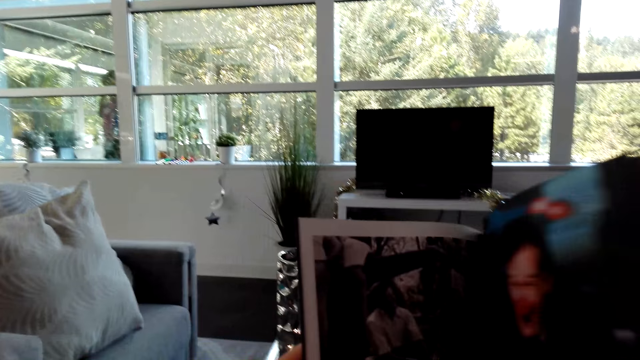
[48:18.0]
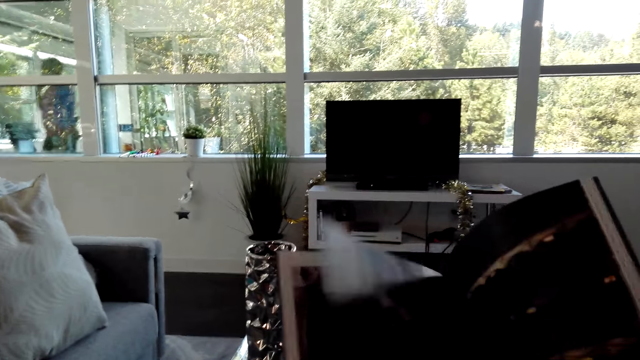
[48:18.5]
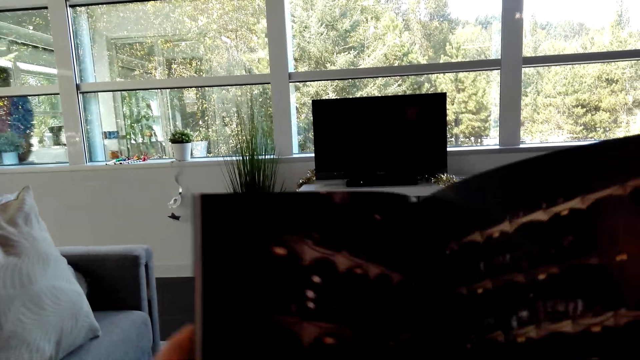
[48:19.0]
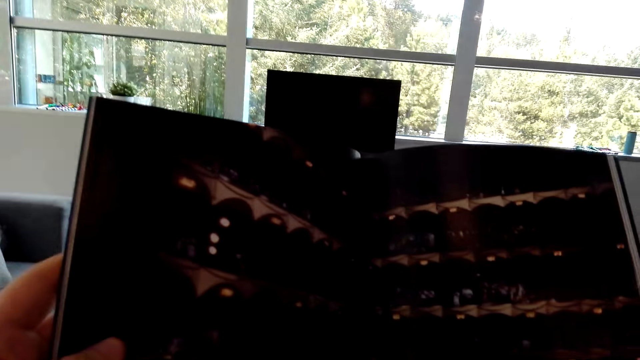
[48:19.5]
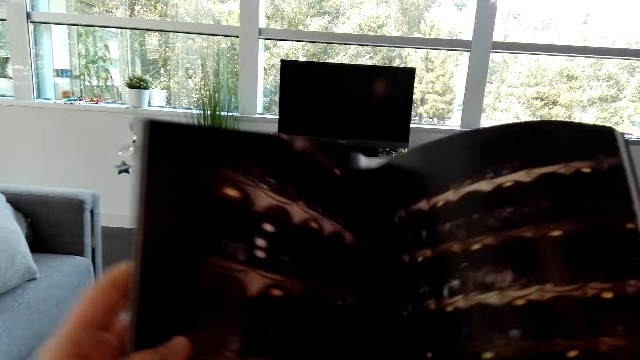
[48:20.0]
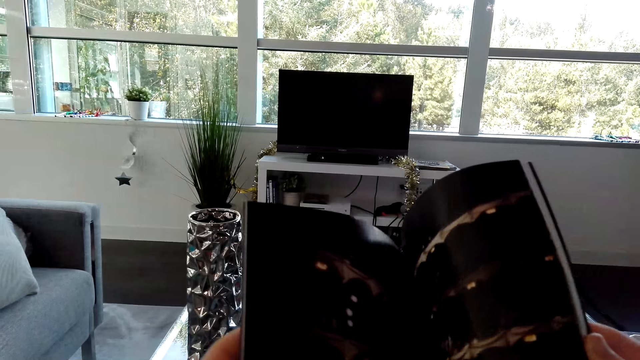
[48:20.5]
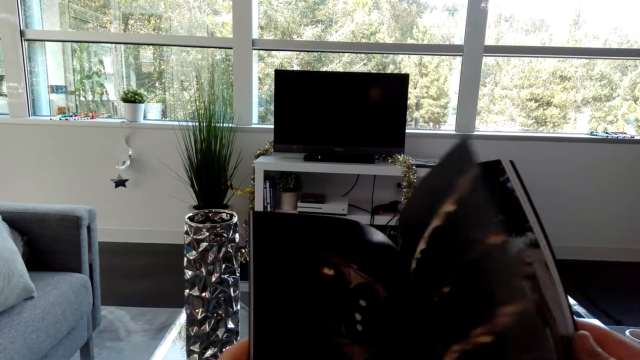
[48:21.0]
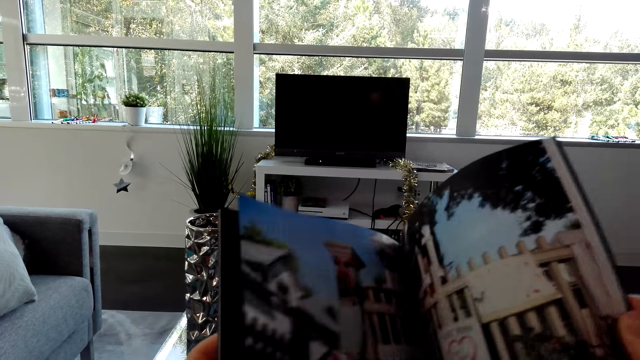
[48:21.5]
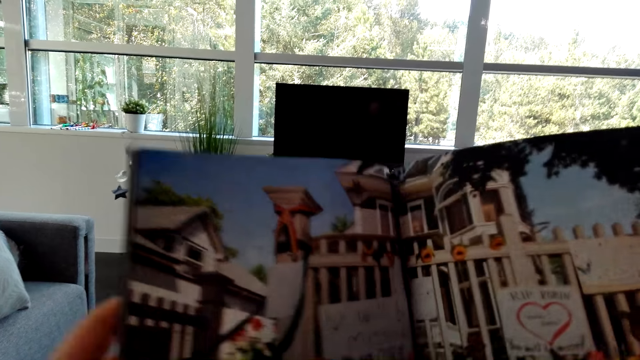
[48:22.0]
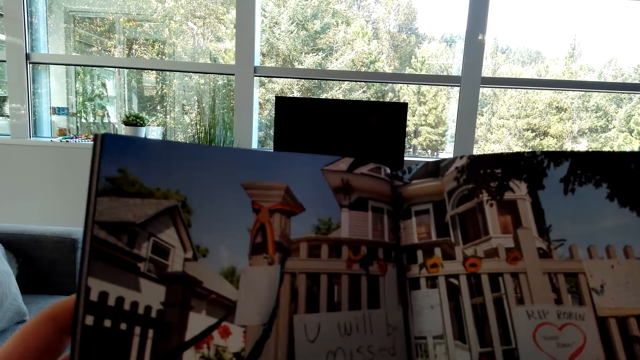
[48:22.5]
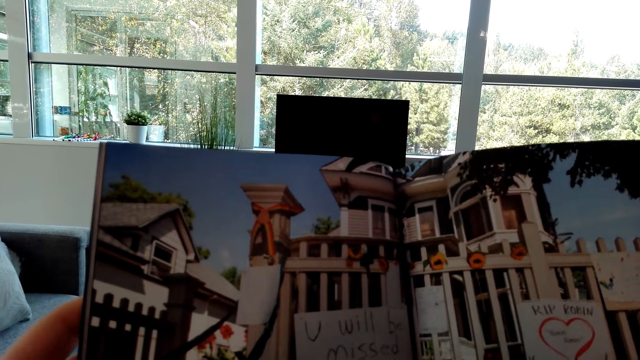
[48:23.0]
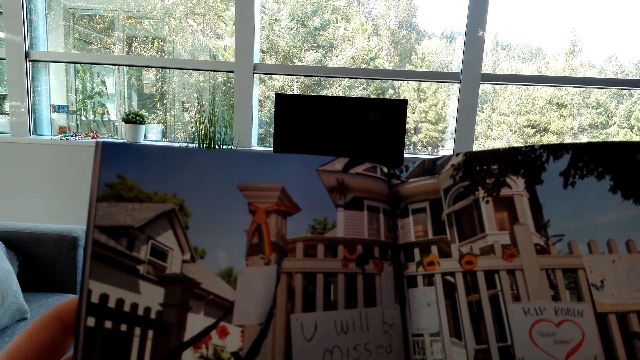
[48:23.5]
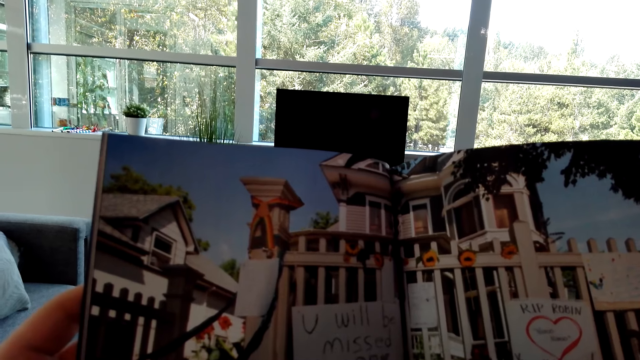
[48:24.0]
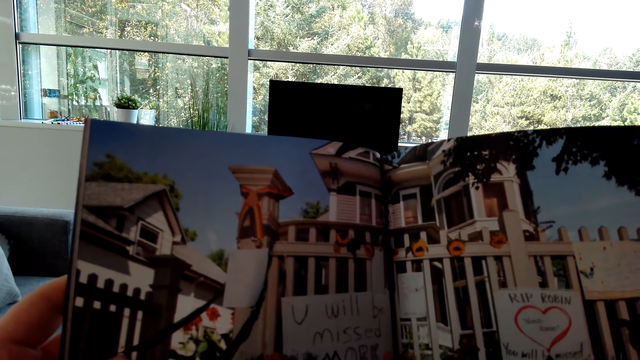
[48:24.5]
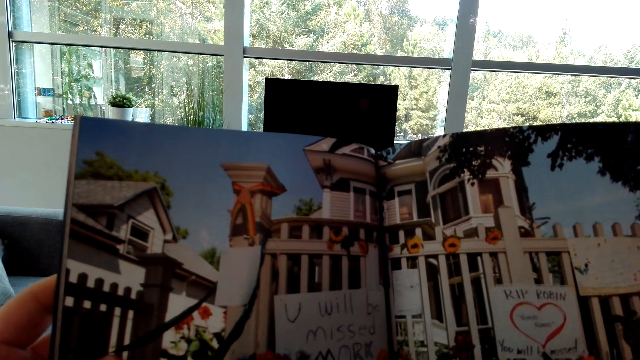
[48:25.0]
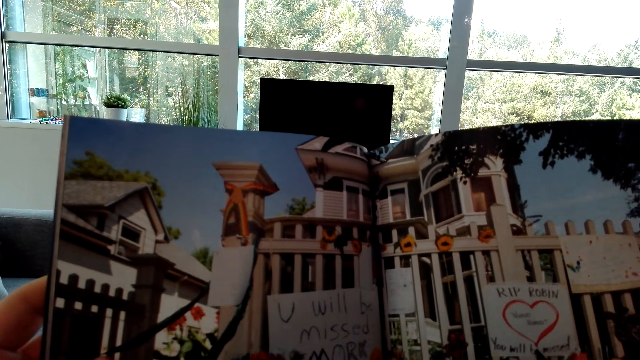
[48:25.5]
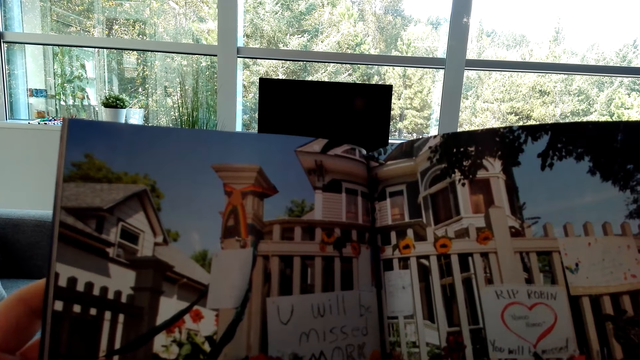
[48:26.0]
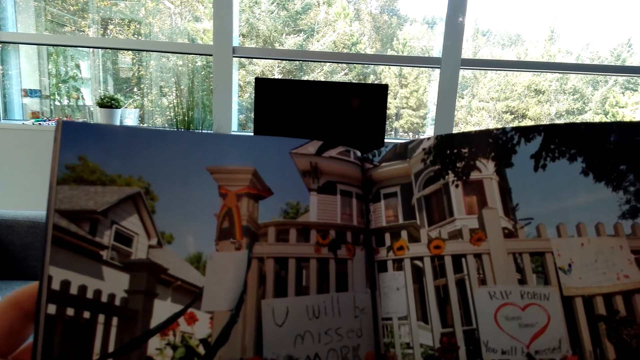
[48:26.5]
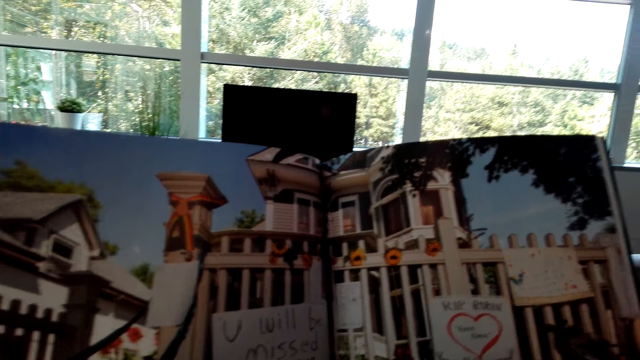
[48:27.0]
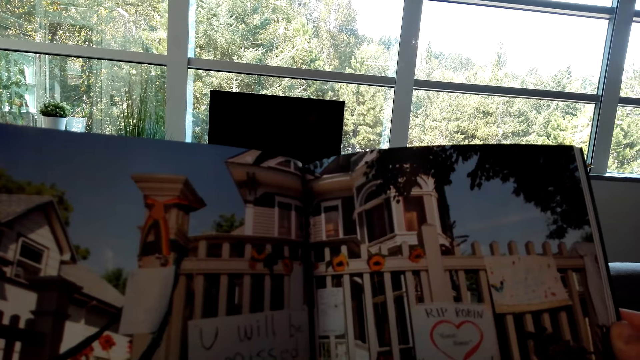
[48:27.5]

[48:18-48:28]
The camera wearer opens the book page. They stare at the picture in the book. They open the book page. They stare at the picture in the book.

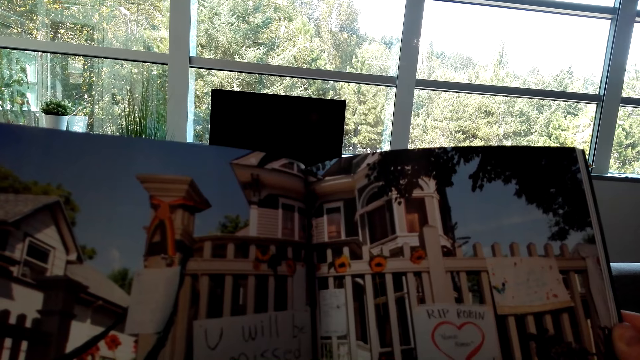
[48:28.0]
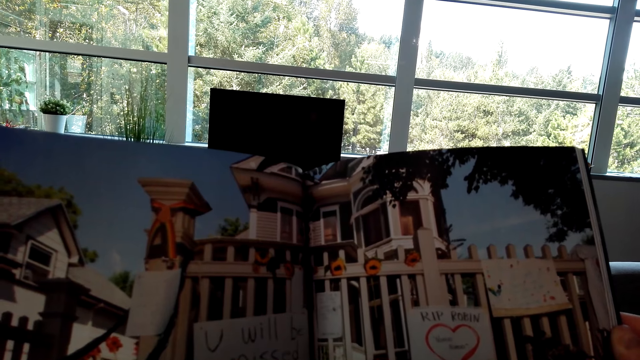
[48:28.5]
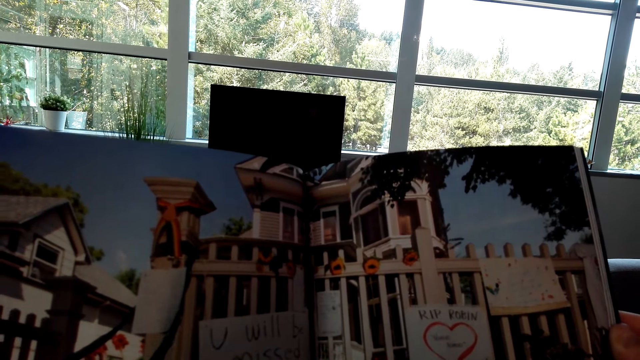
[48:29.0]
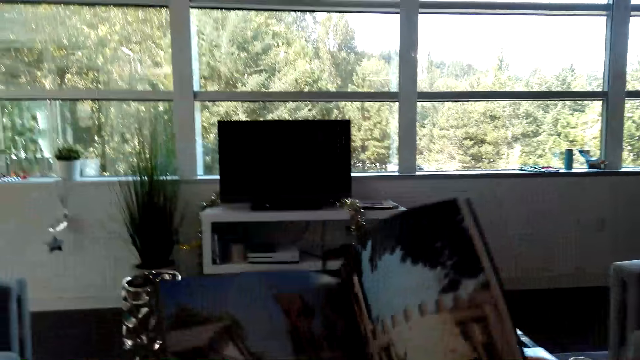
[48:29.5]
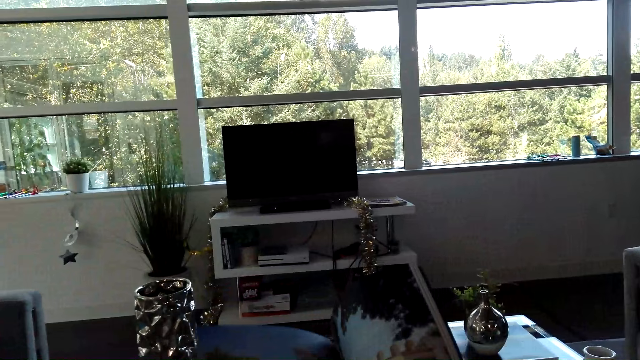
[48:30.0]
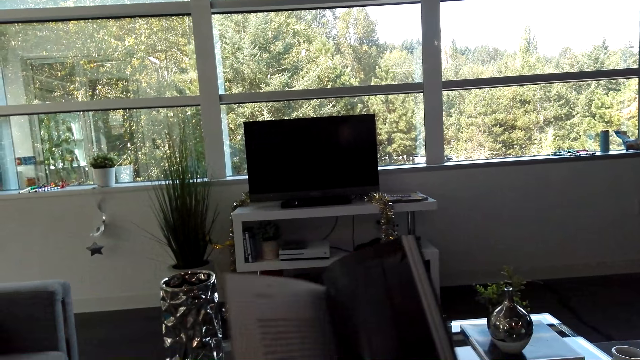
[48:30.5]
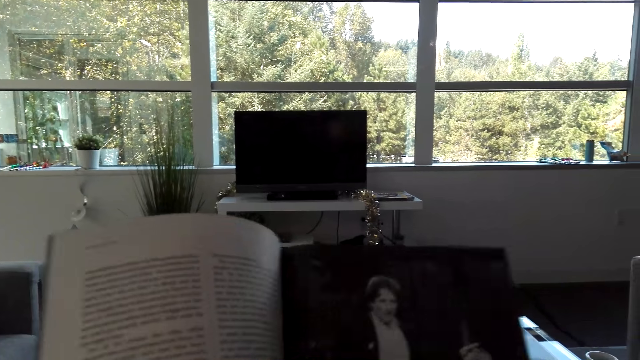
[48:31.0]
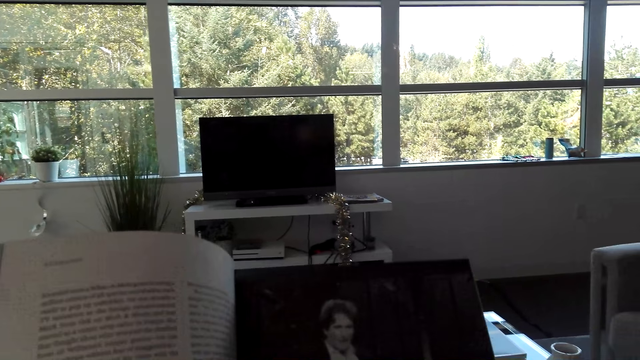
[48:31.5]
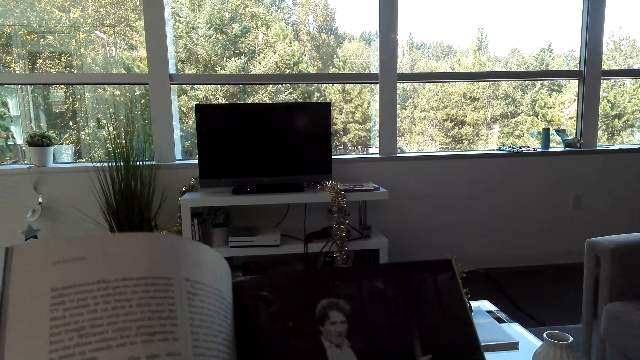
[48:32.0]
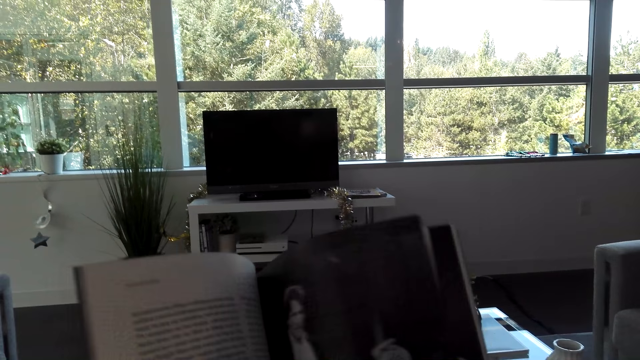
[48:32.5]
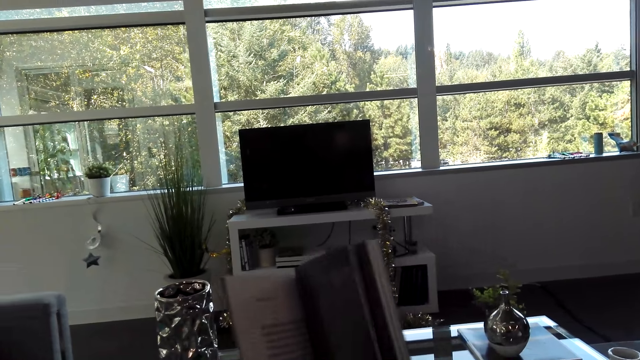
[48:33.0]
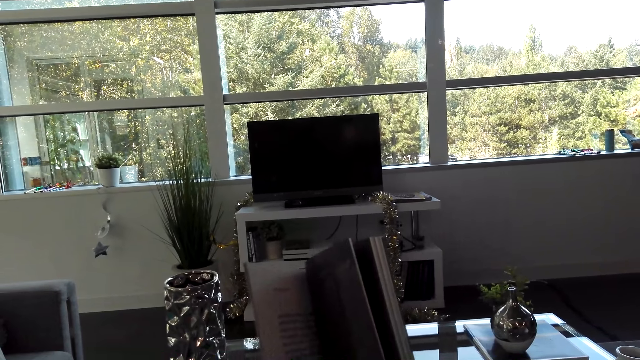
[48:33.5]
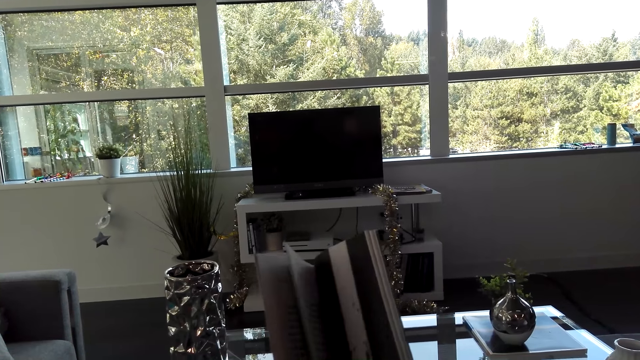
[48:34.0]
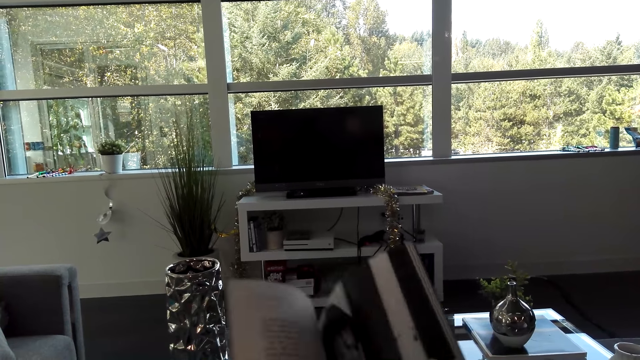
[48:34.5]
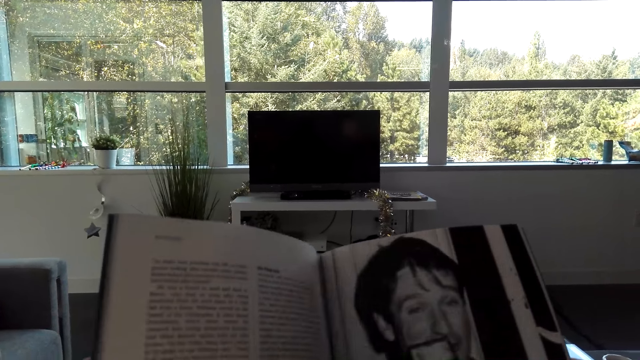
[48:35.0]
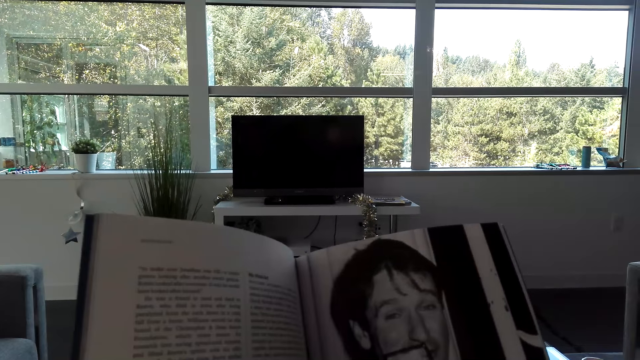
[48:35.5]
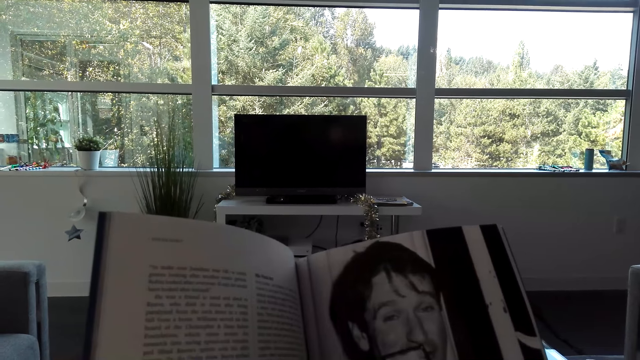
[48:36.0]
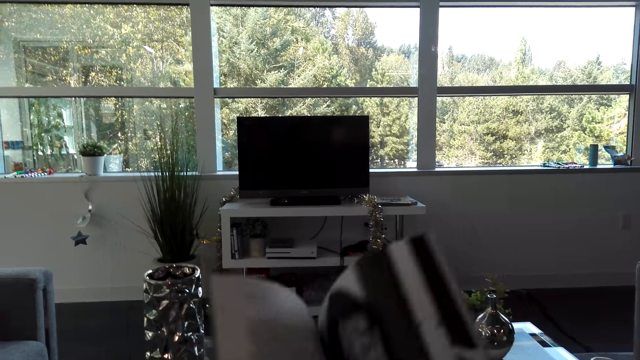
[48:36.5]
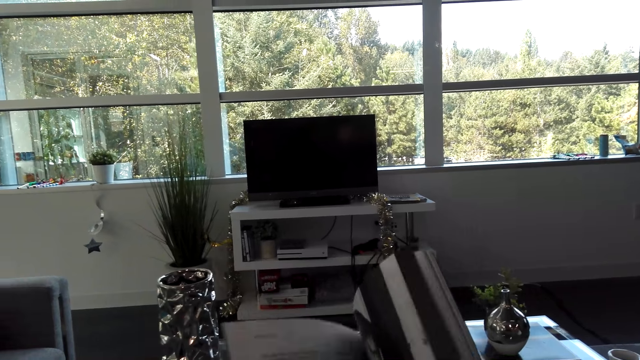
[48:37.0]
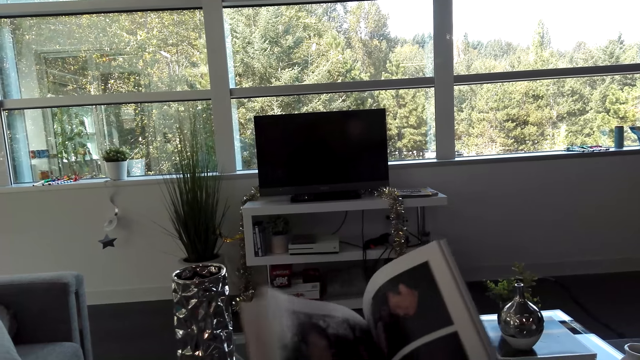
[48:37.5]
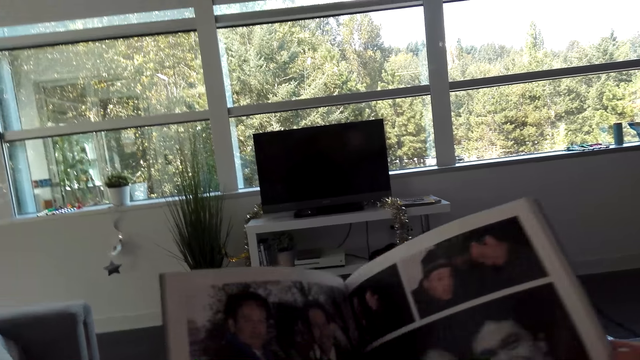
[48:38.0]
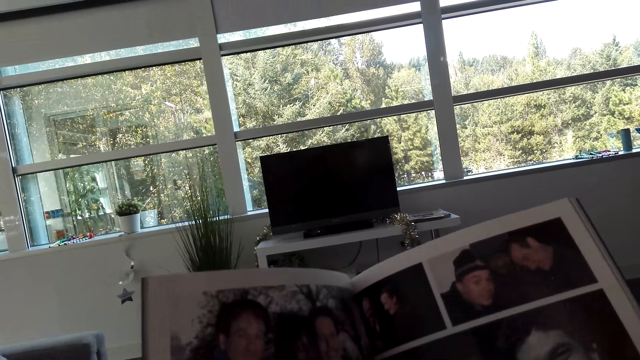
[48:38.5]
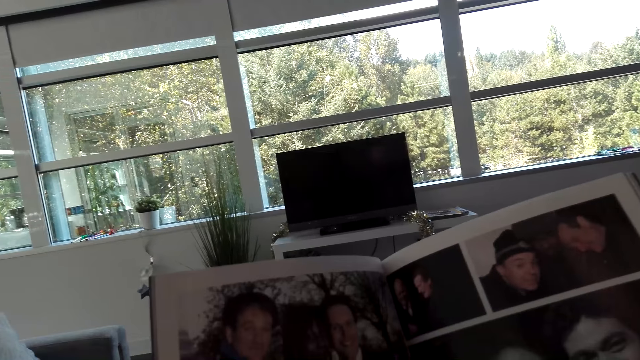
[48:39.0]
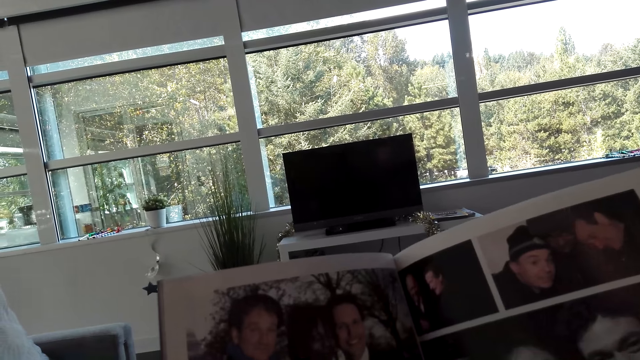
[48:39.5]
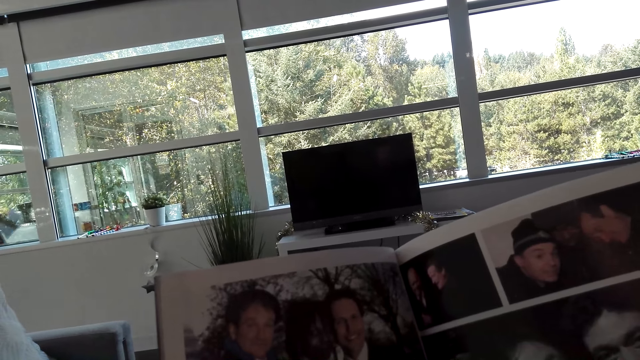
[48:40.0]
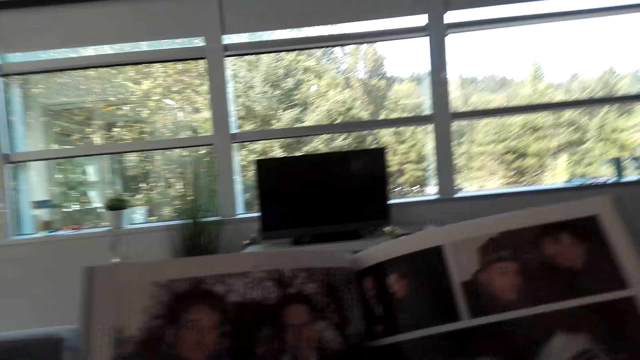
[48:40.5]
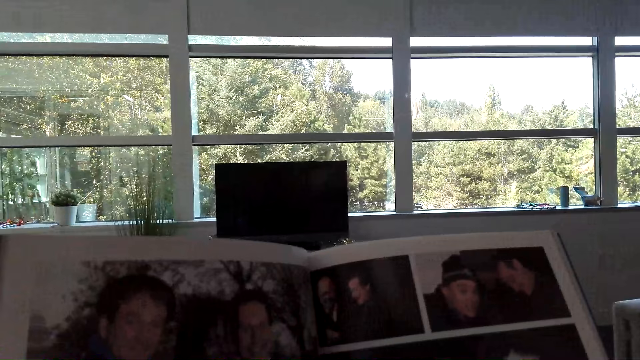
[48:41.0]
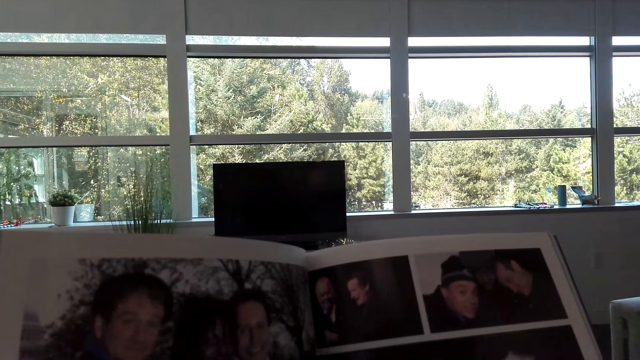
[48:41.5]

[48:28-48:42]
The camera wearer opens the book page. They stare at the picture in the book. They open the book page. They stare at the picture in the book. They open the book page. They stare at the pictures in the book.
